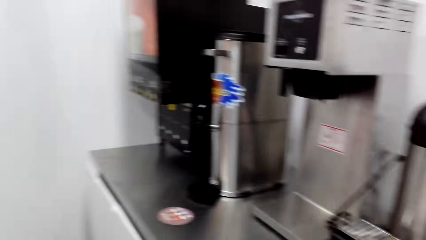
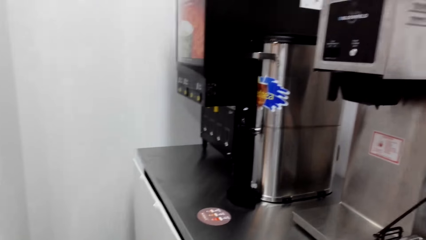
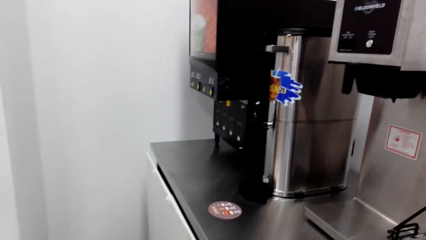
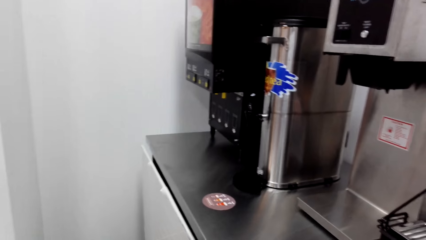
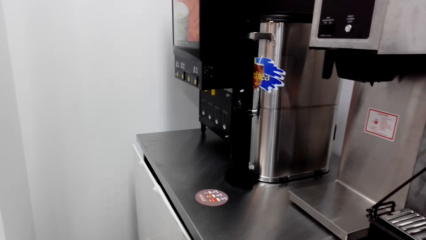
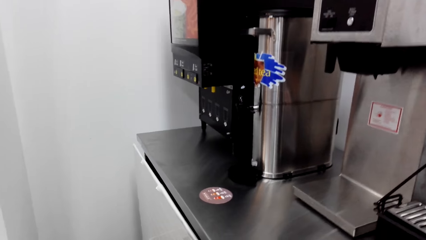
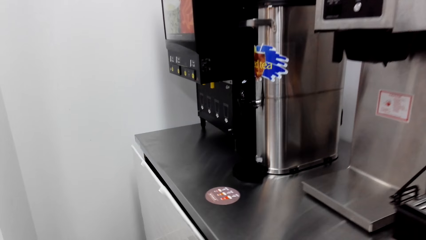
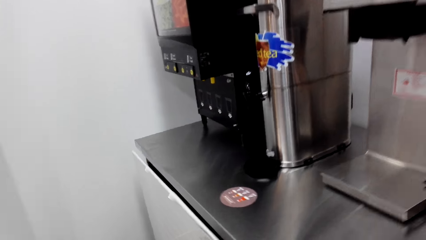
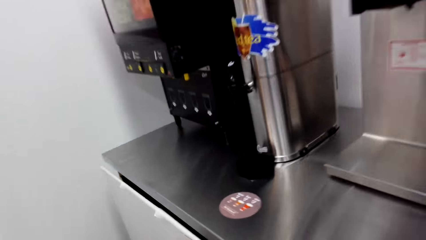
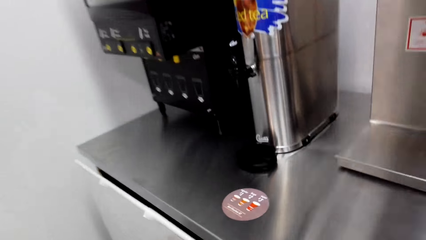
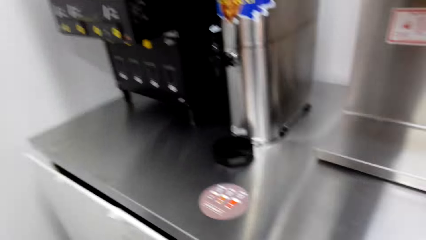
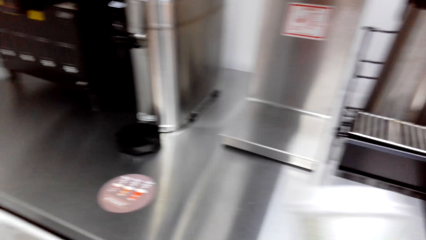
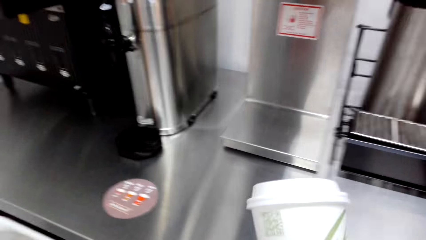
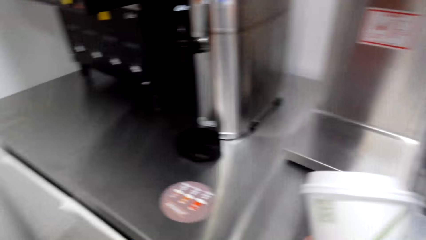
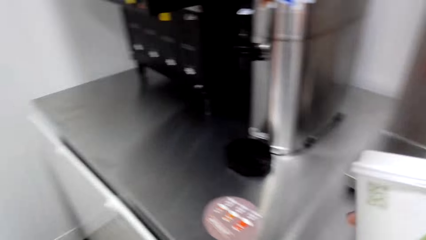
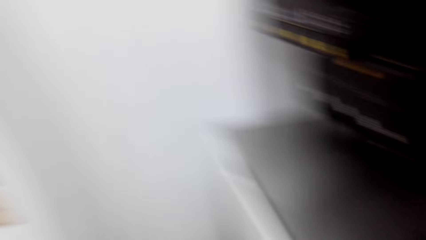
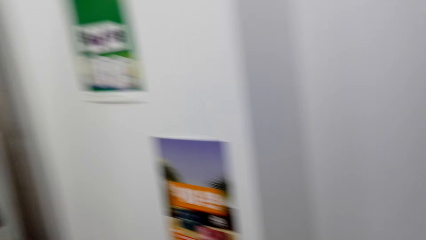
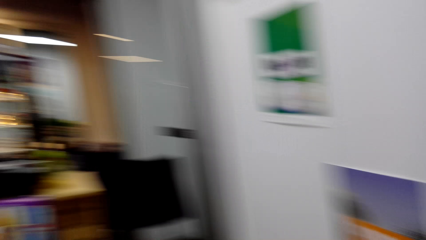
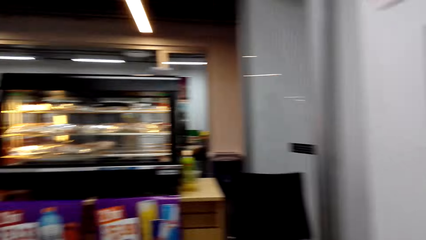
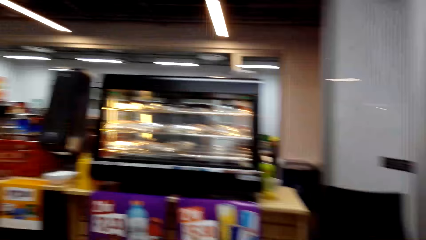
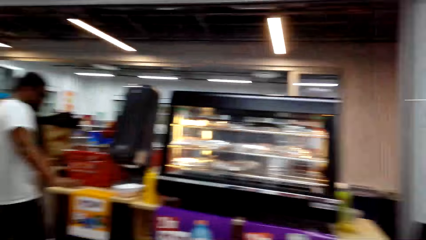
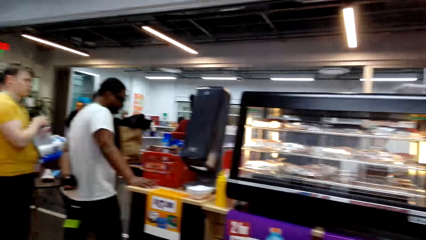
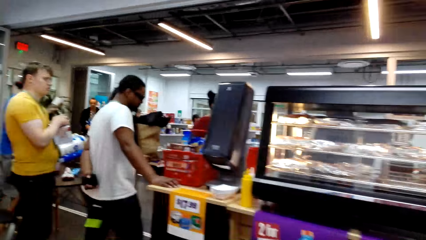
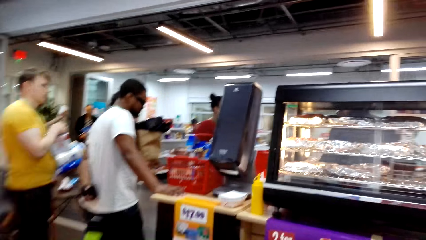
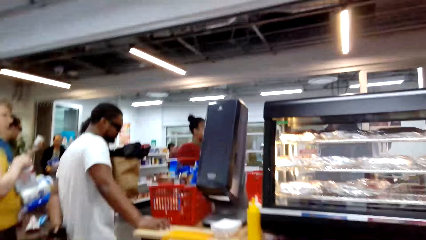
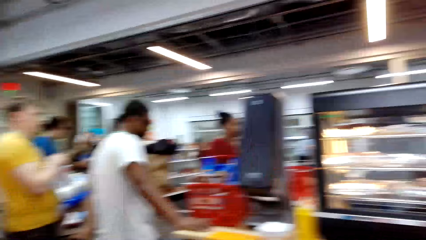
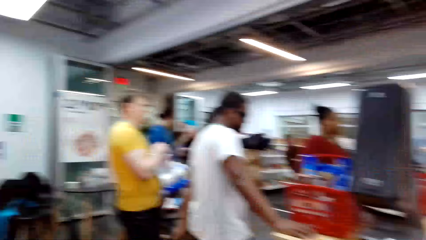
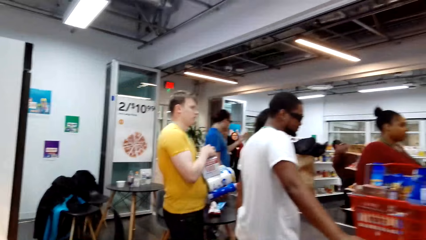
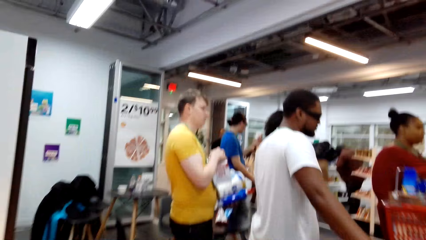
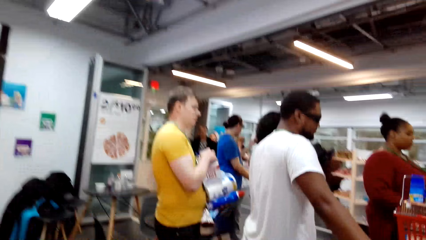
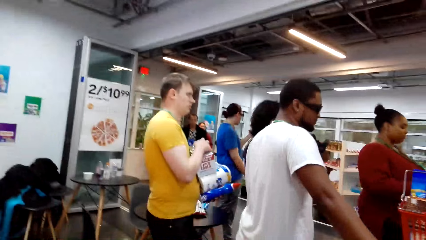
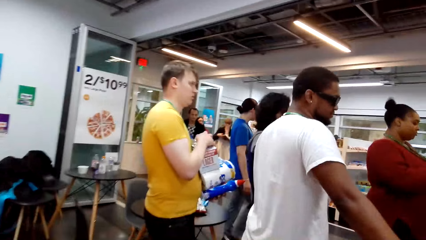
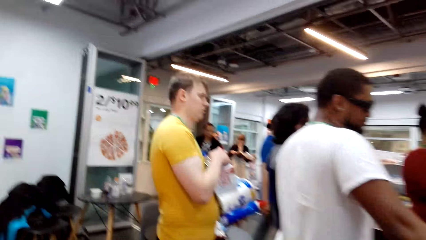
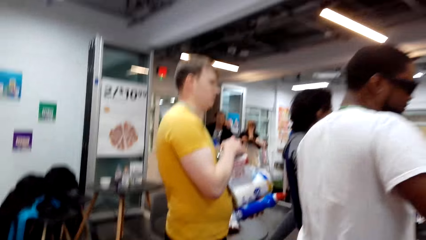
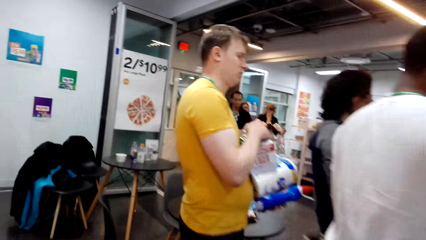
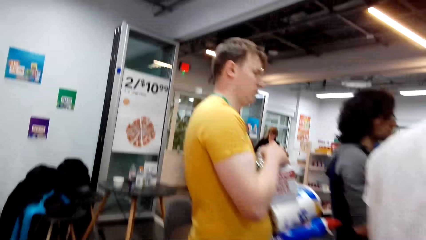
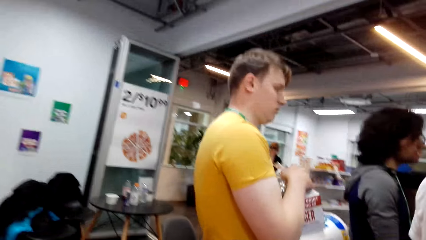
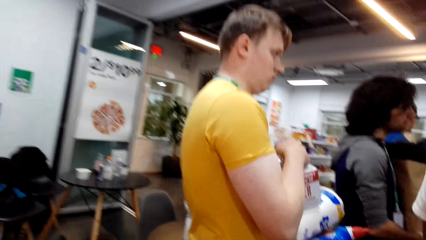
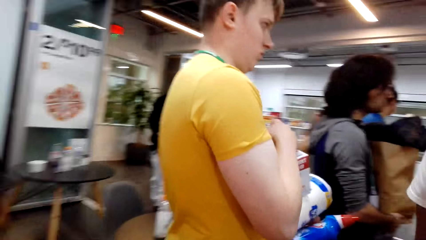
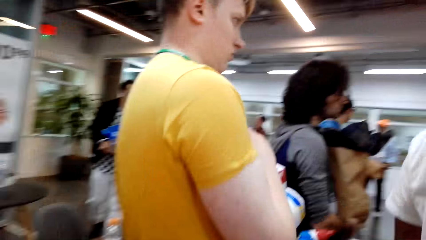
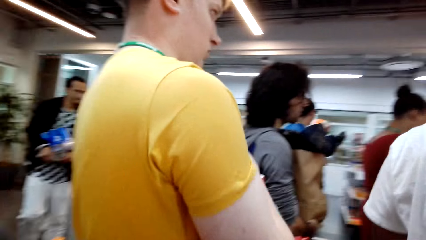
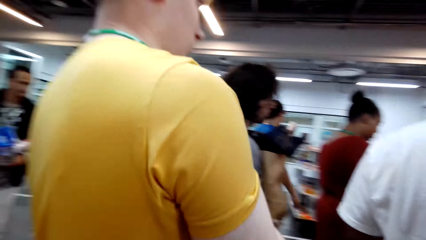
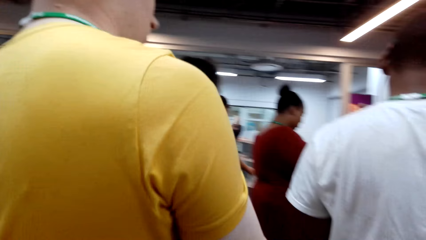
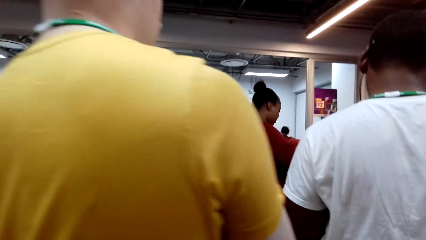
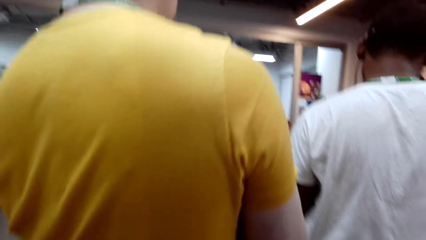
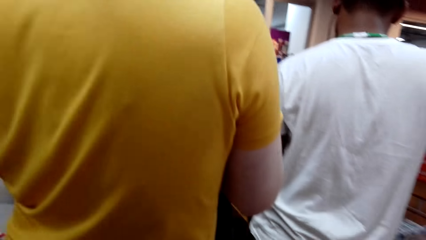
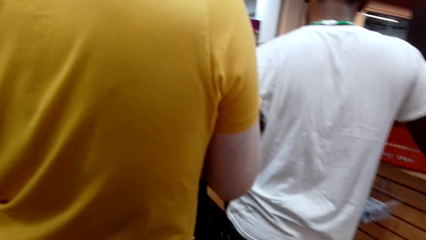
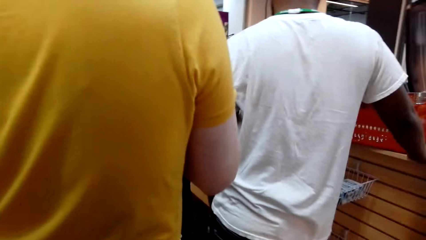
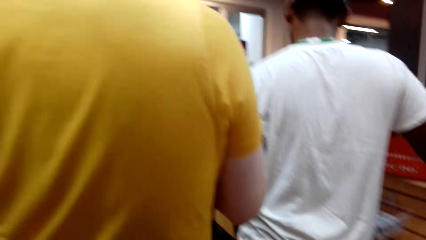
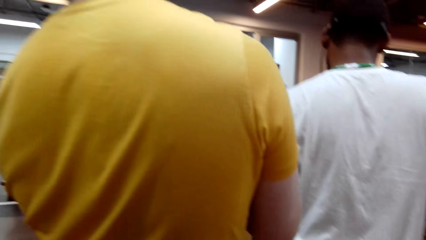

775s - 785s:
The camera wearer walks to the cashier desk.

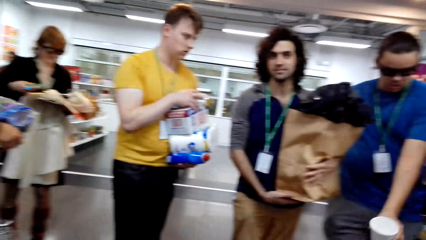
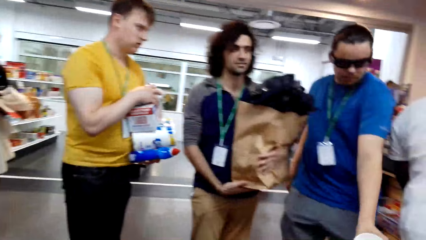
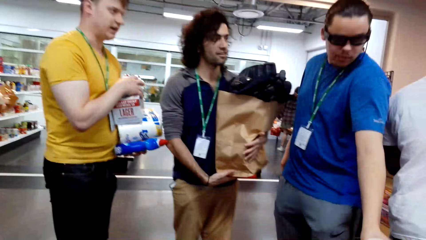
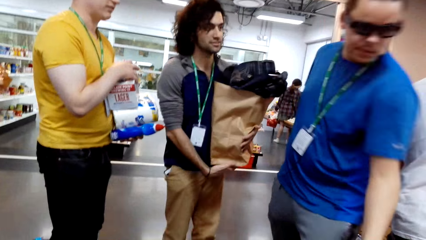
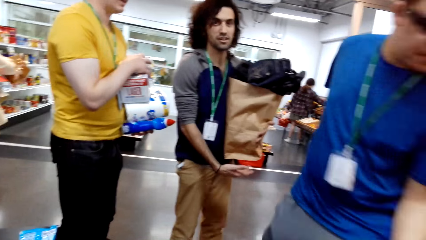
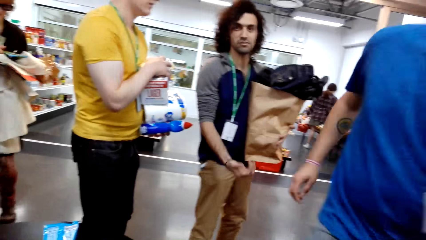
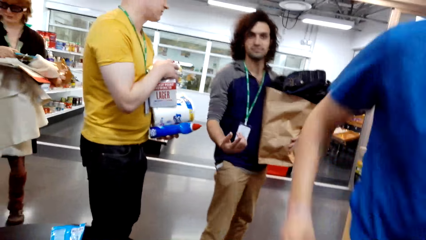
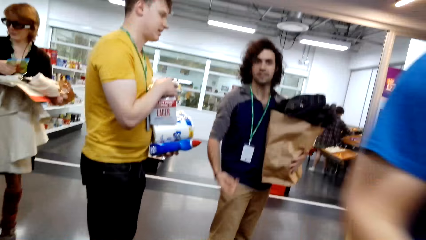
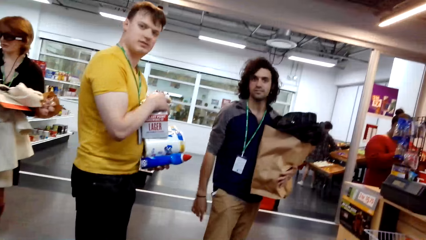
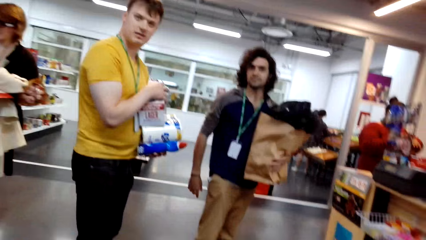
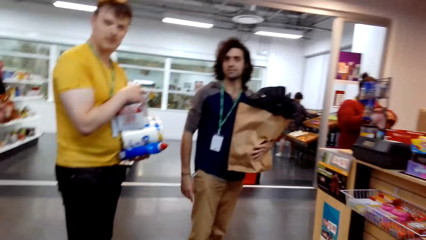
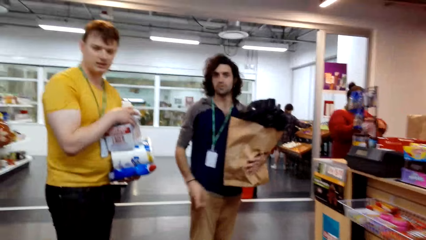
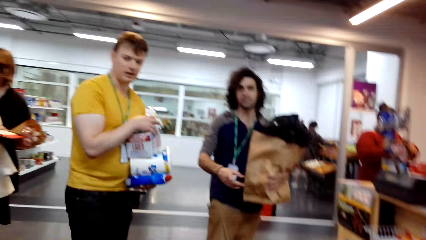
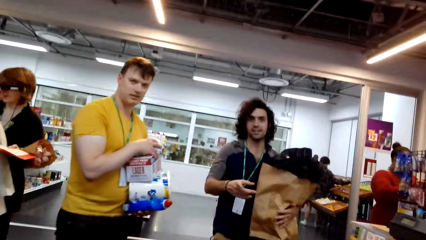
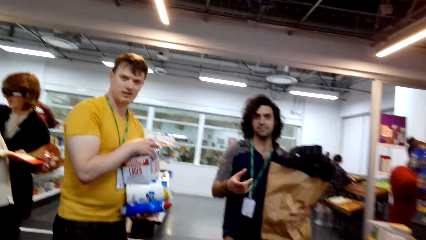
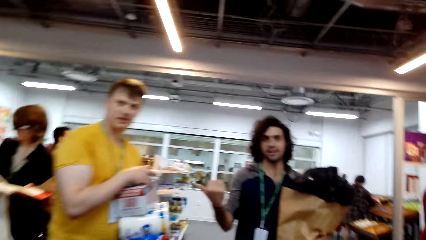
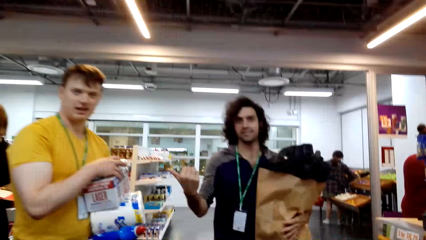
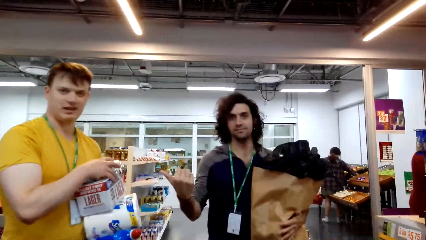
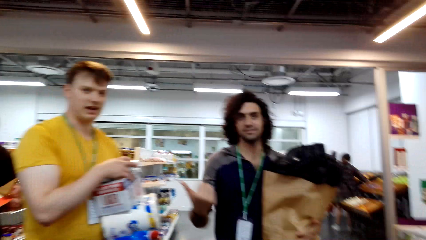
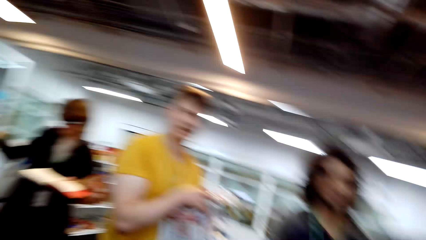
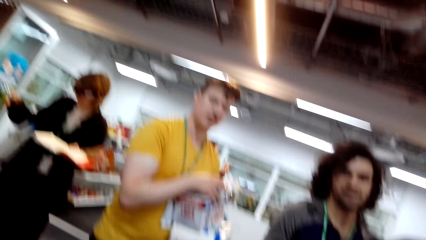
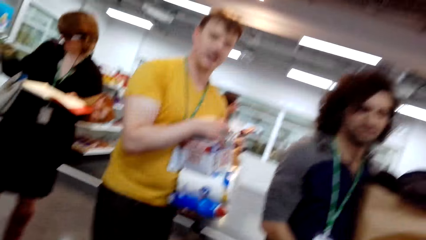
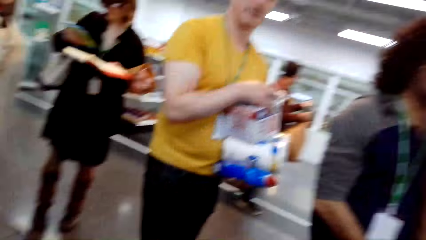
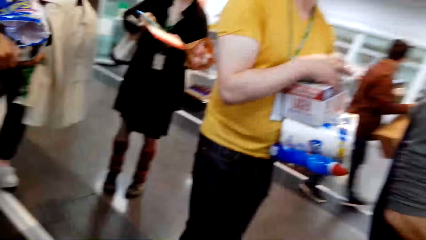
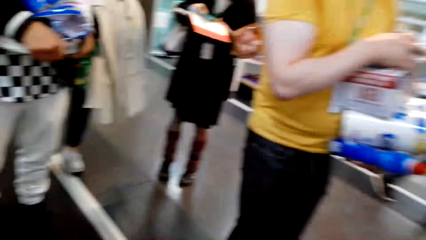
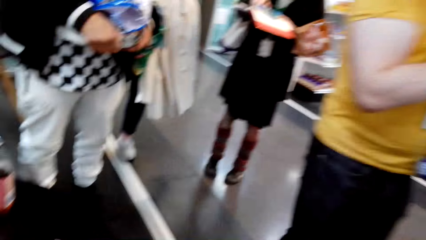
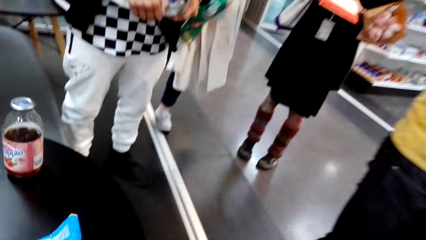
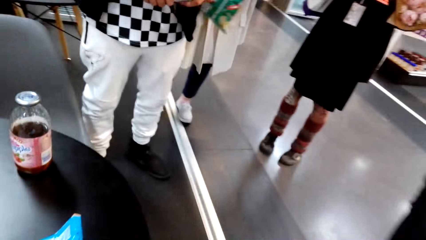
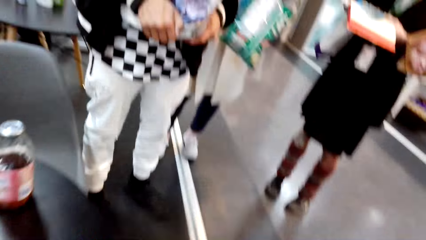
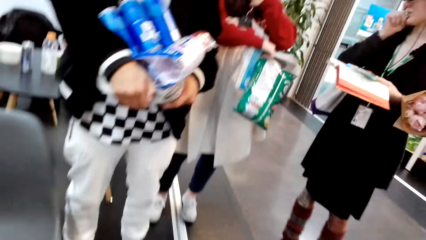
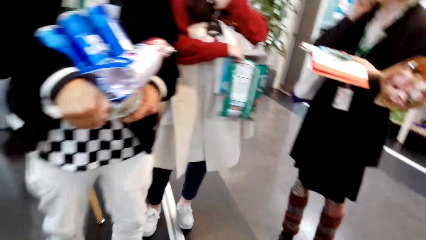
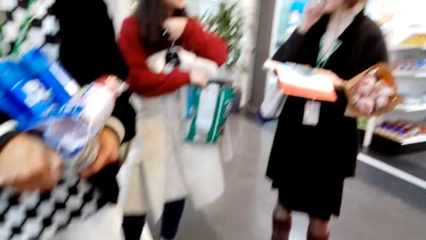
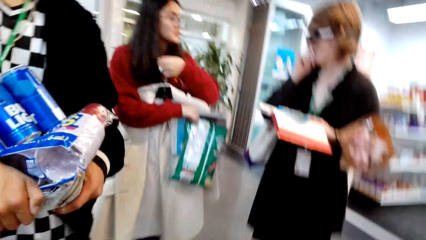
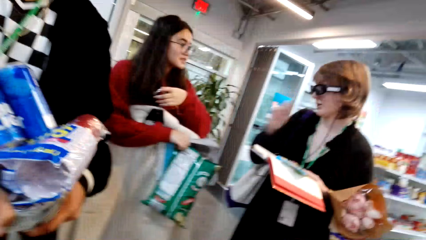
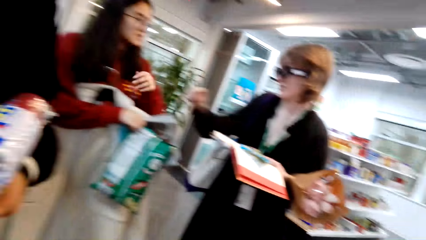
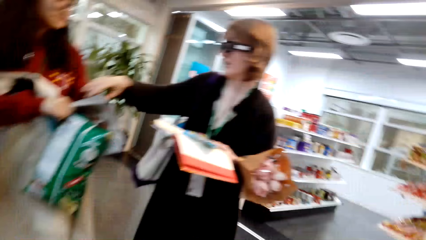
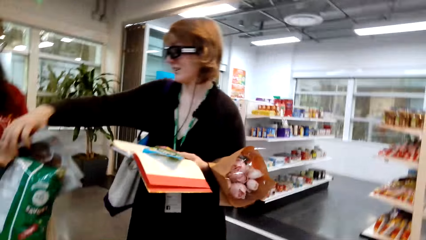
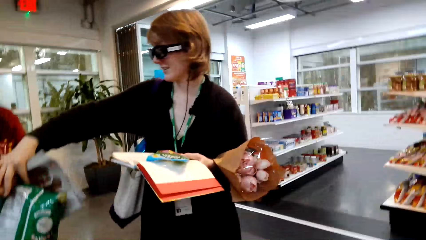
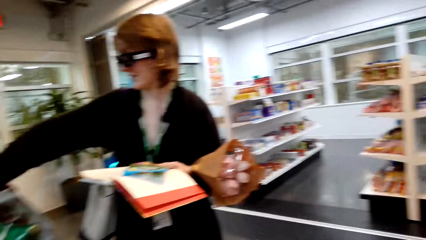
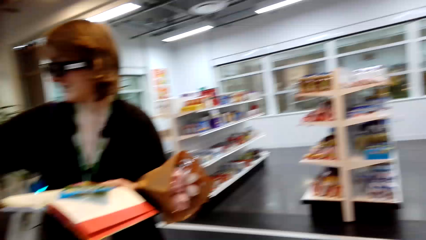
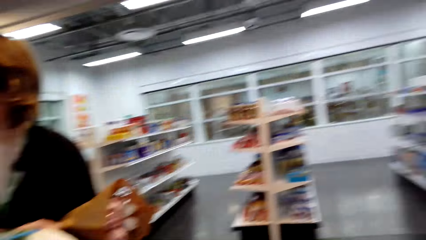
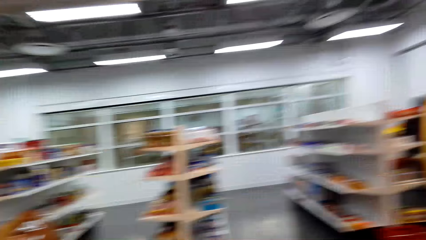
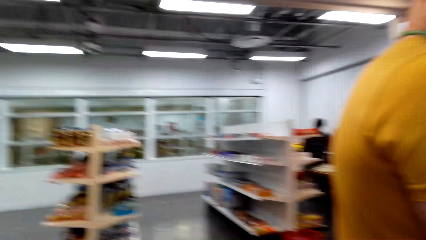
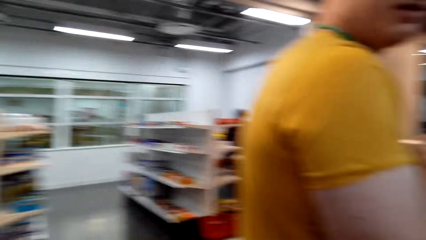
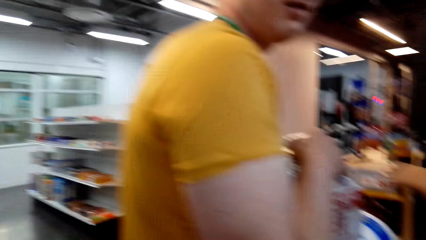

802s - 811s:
A man looks at the camera. Another man looks at the camera. The camera wearer talks to two men. They look around. They walk around.
